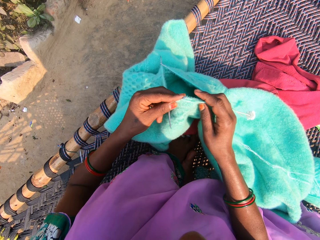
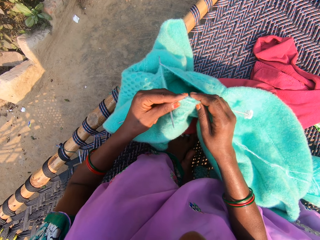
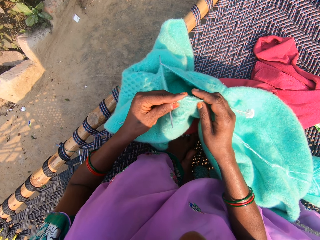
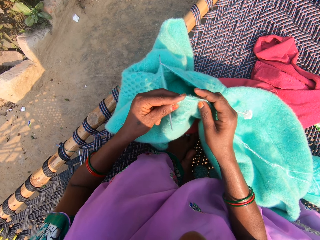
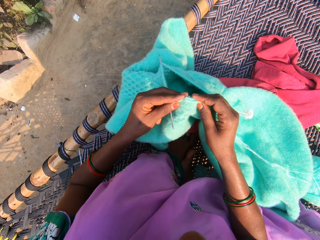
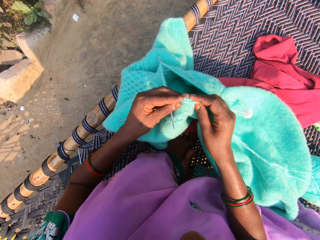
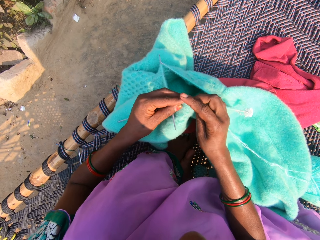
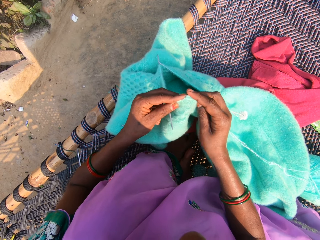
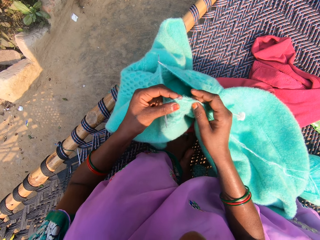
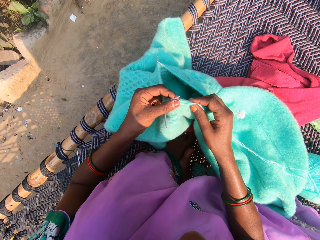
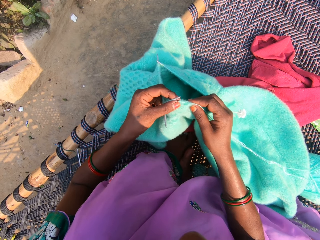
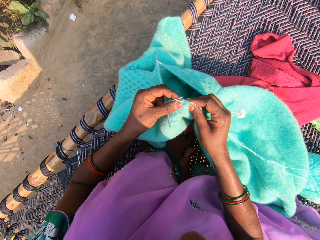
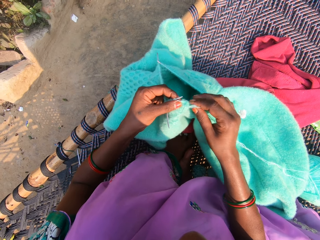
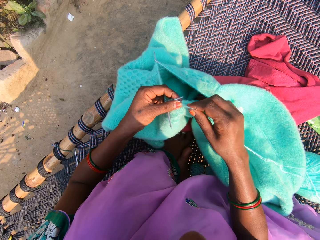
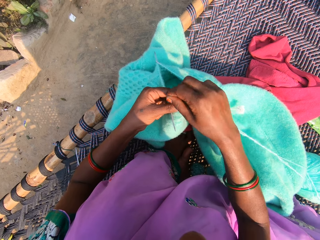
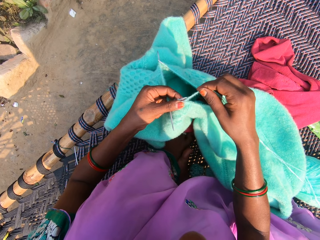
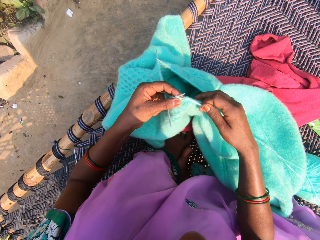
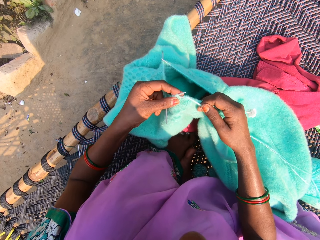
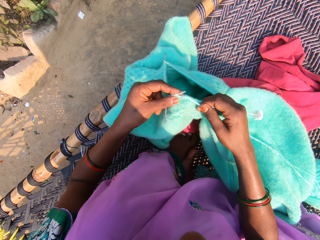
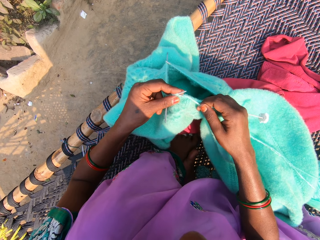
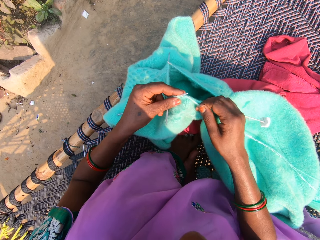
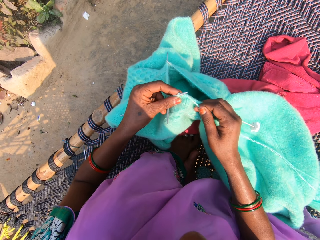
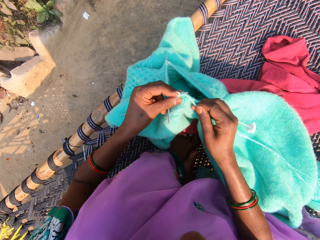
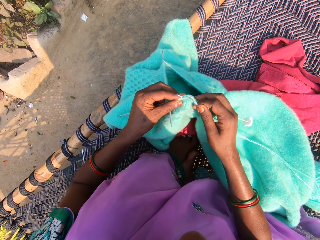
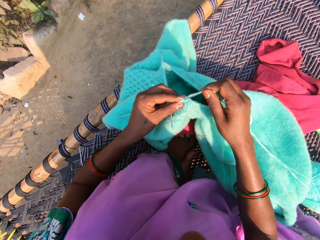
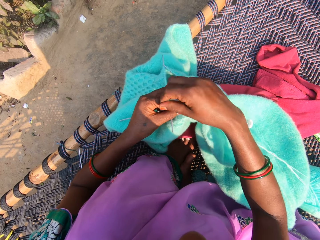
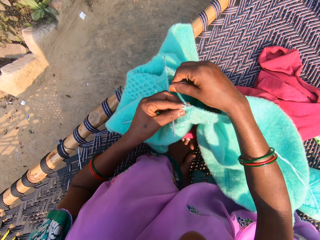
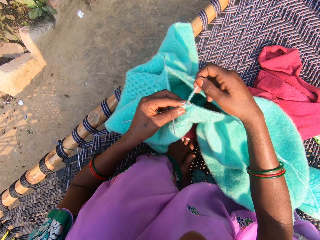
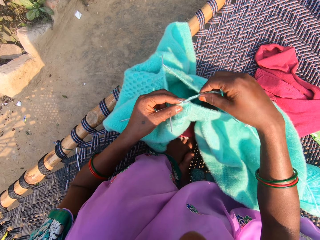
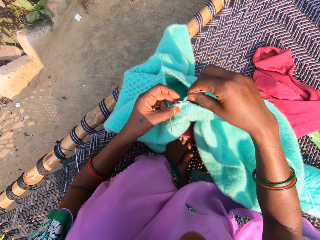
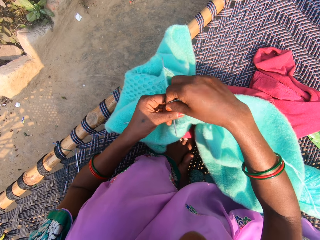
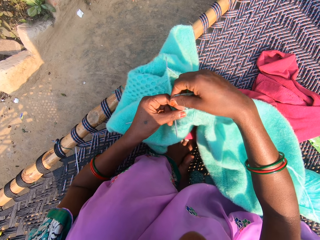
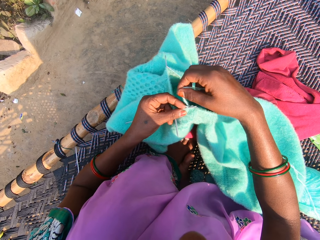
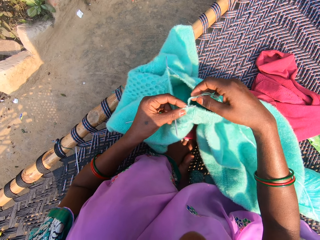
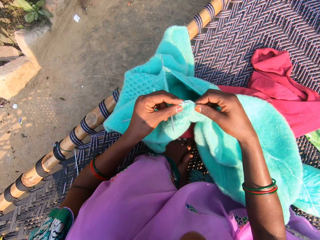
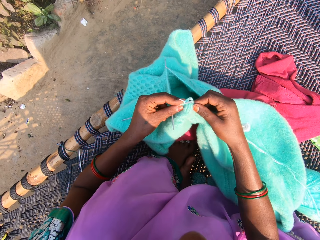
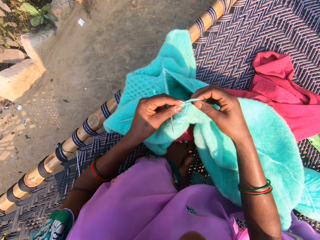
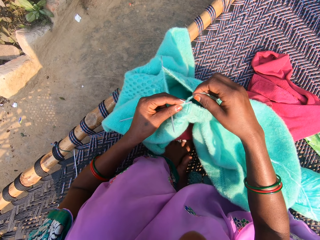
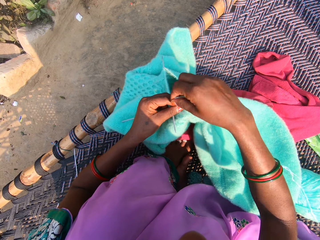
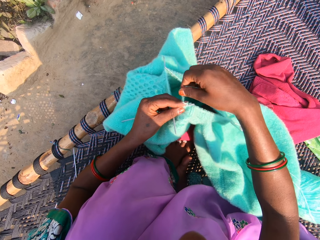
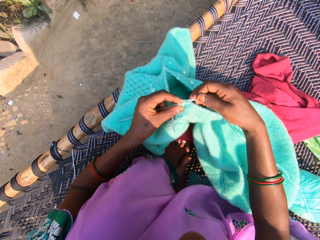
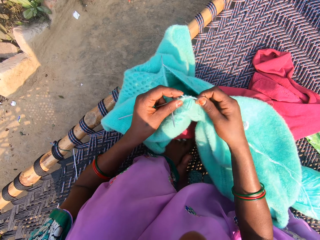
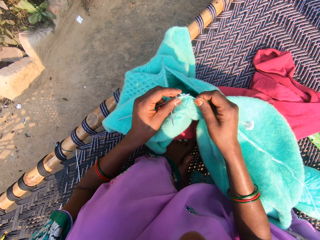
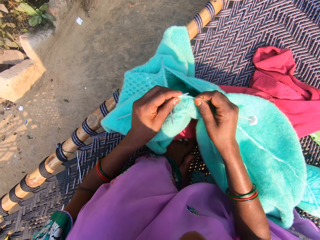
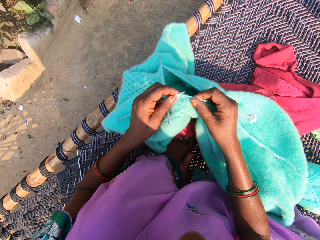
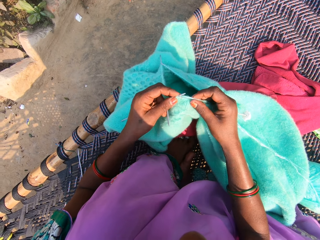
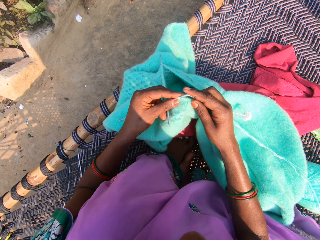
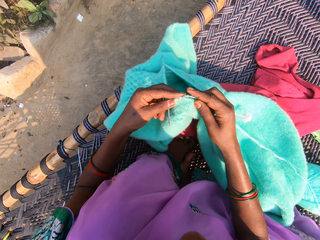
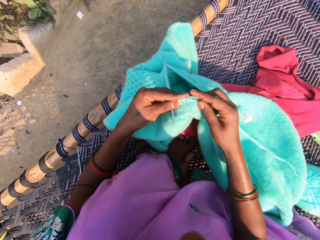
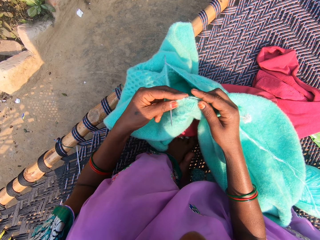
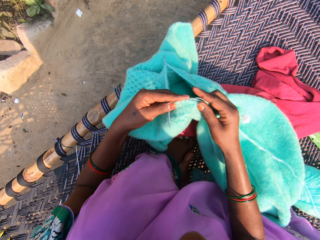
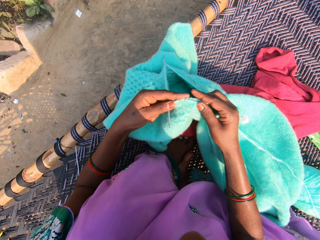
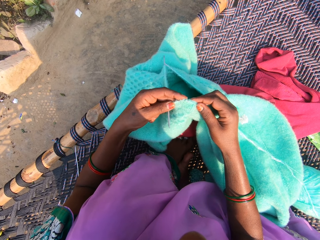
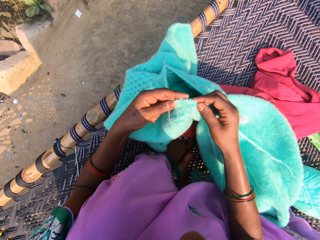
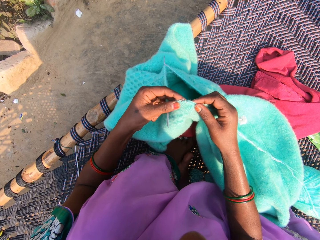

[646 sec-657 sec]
The camera wearer rolls the yarn on the needle. She adjusts the yarn on a knitting needle. She knits the fabric using the knitting needles. She adjusts the yarn on the knitting needle. She knits the fabric using the knitting needles. She adjusts the yarn on the knitting needle. She knits the yarn with the needles in her hands.

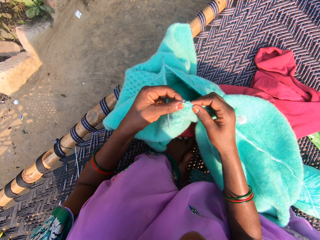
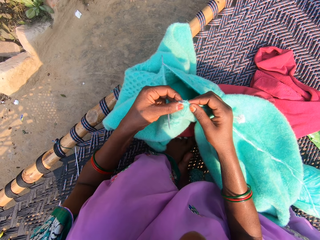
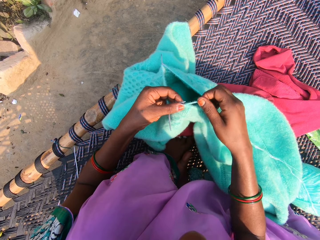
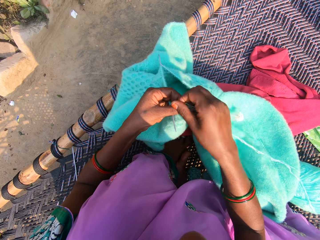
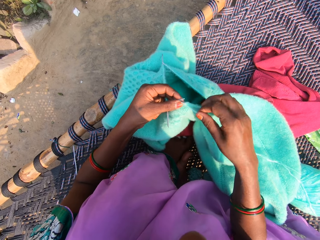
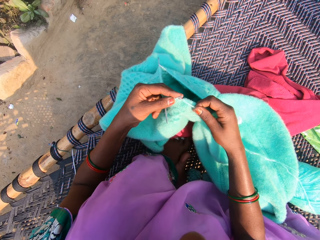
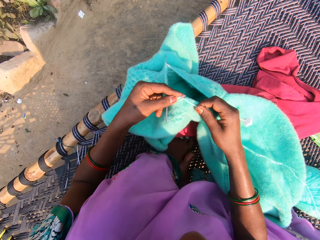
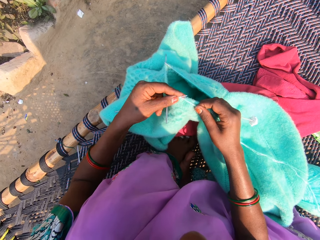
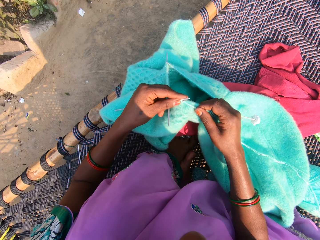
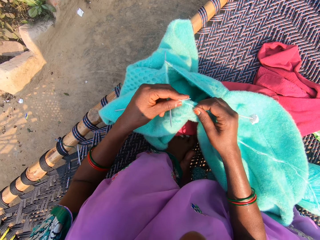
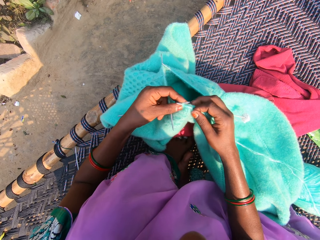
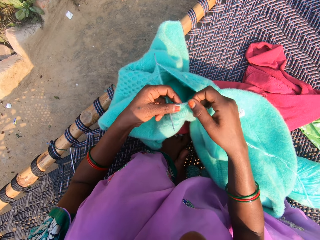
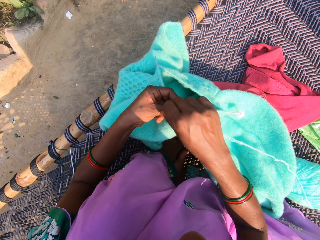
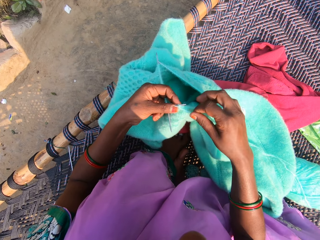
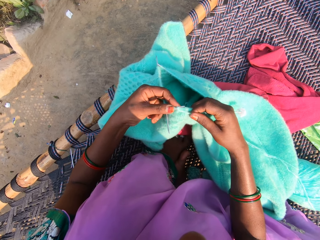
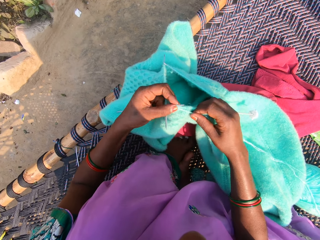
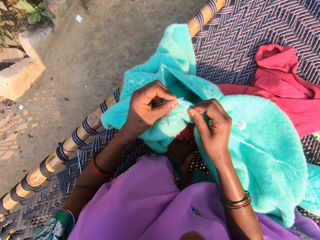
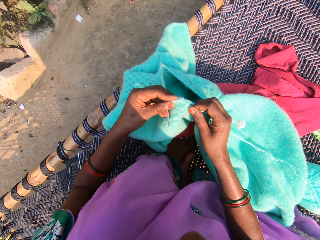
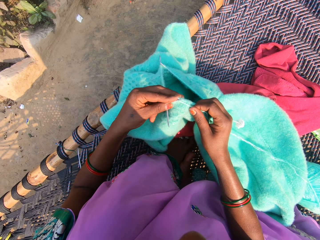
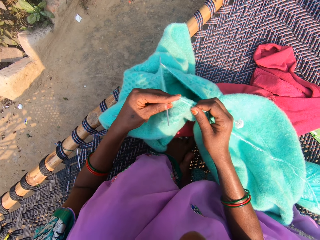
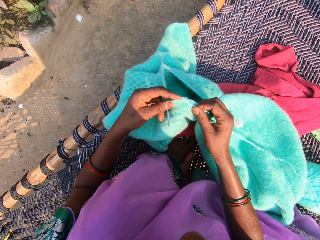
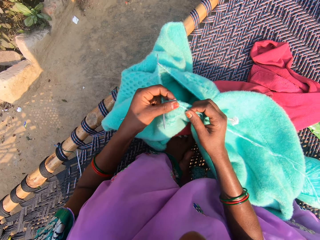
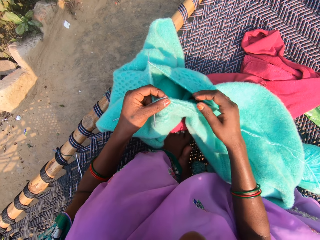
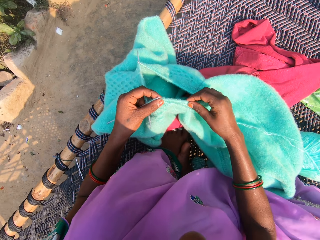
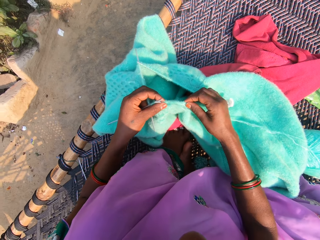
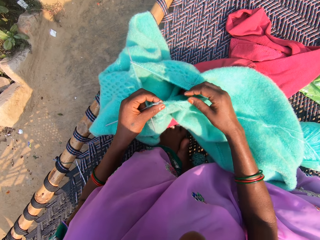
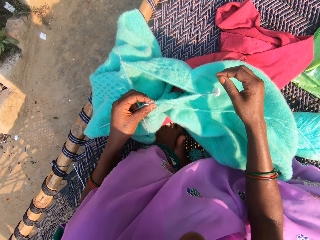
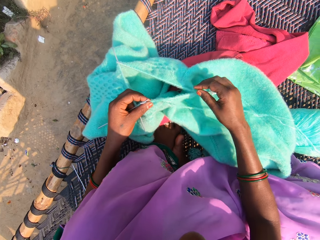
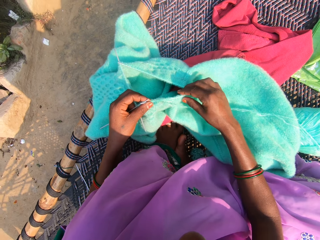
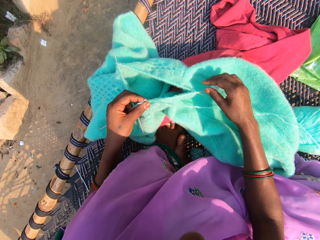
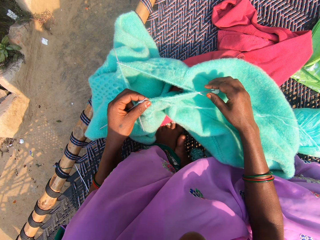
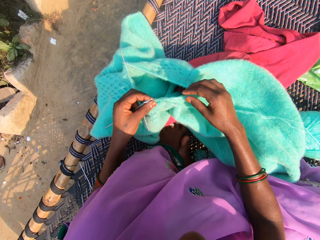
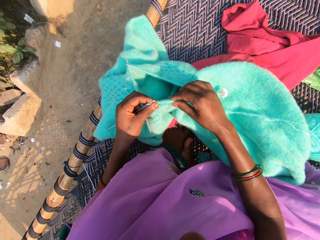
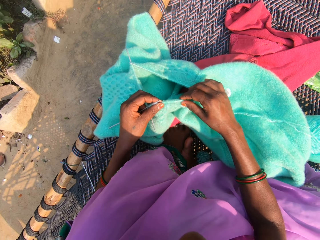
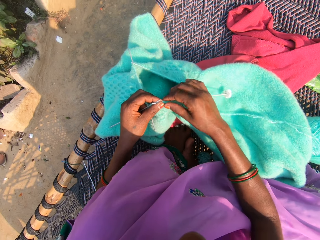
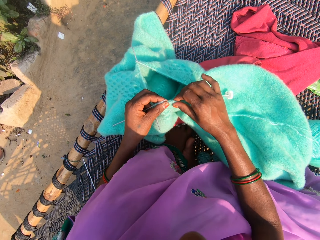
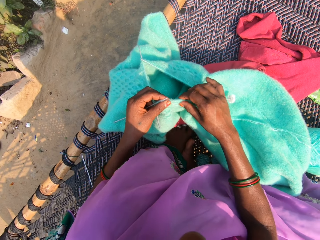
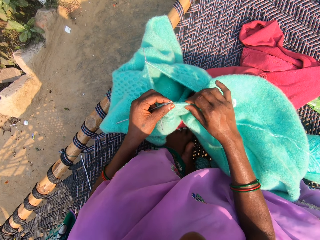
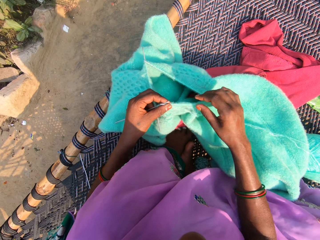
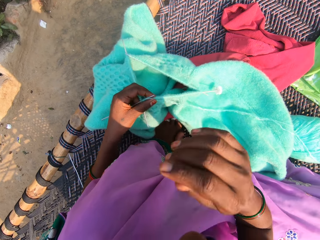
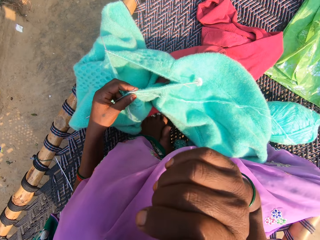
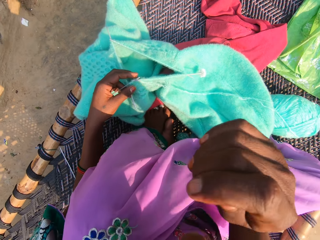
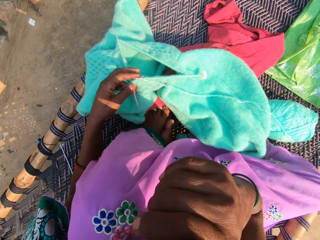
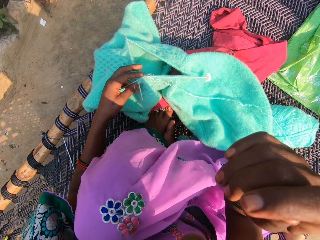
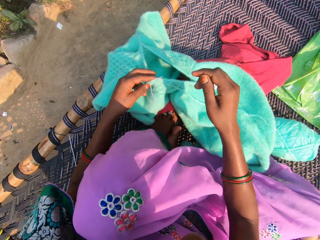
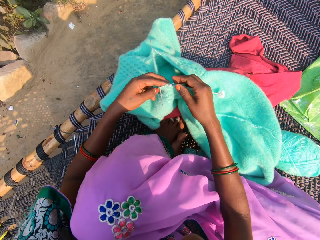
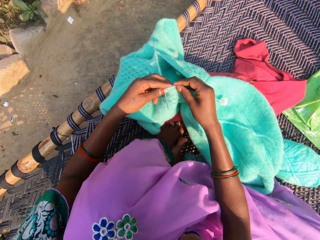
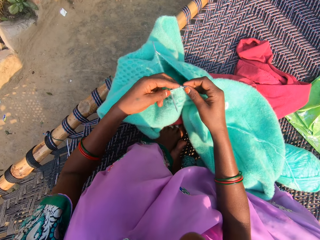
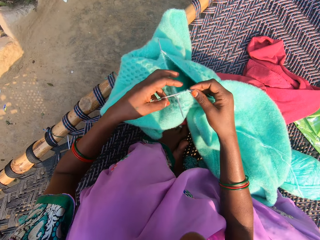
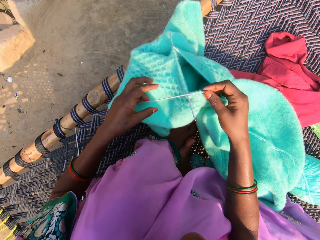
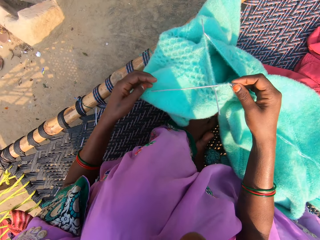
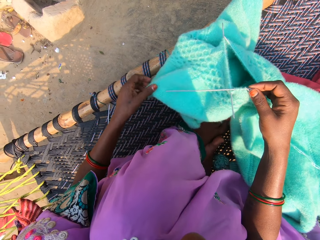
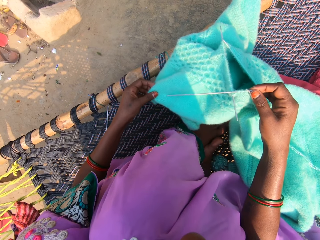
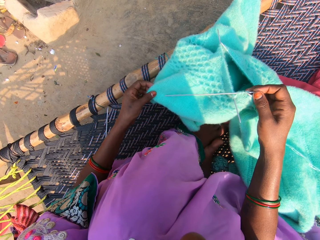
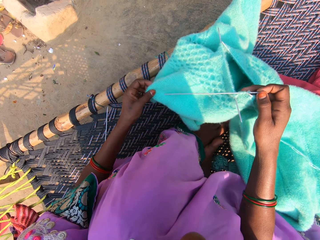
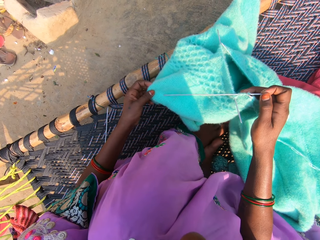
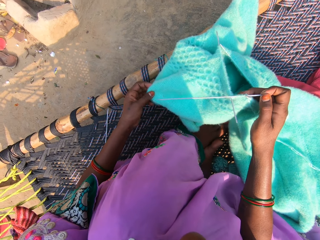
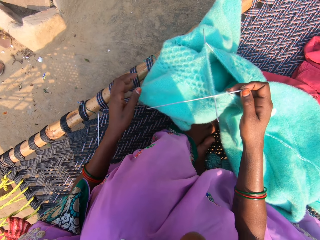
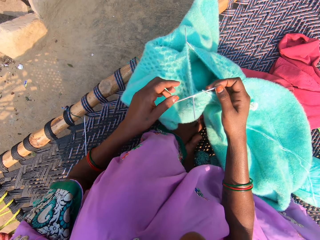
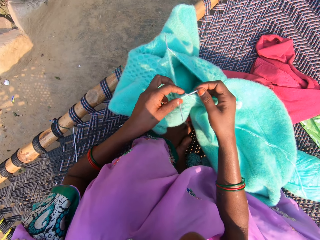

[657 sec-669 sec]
The camera wearer adjusts the yarn on a knitting needle. She rolls the yarn on the needle and knits the fabric using knitting needles. She adjusts the yarn on the knitting needle. She knits the yarn with the needles in her hands. She adjusts the fabric. She adjusts the yarn in the needle. She lifts the right hand towards the face. She touches her face with her right hand. She drops the right hand from the face. She holds the knitting needles using the right hand. She adjusts the fabric using the left hand.
